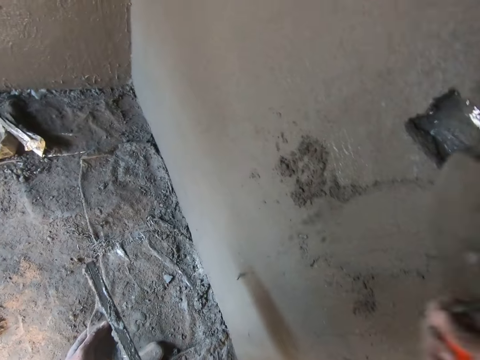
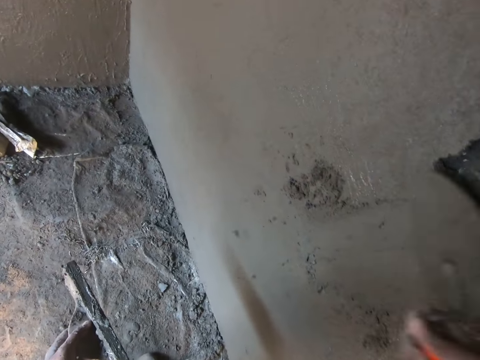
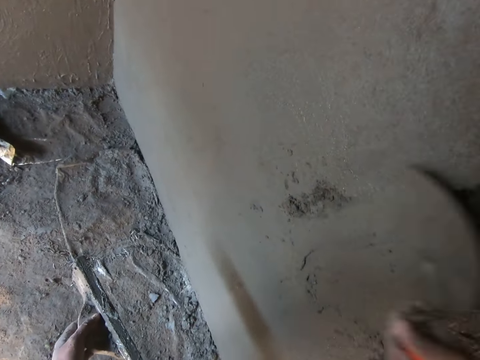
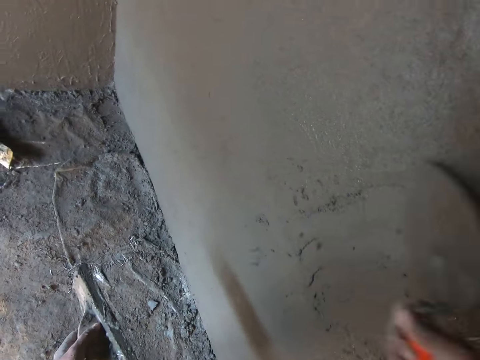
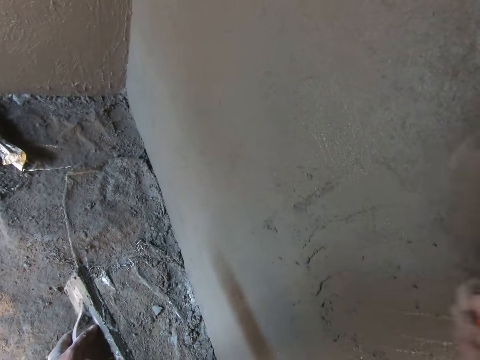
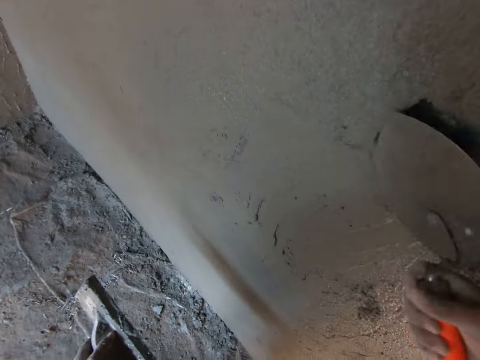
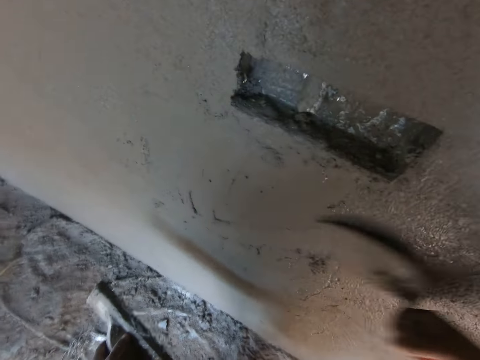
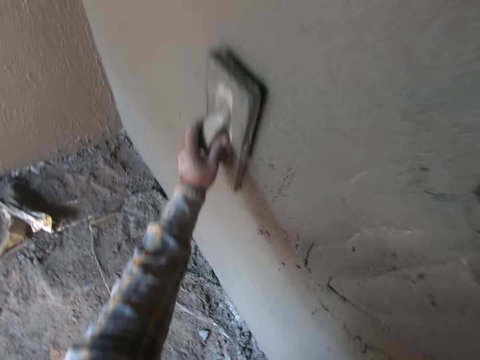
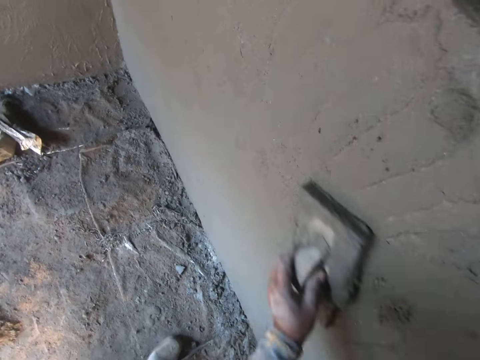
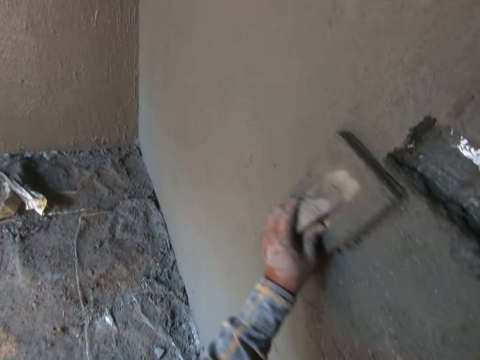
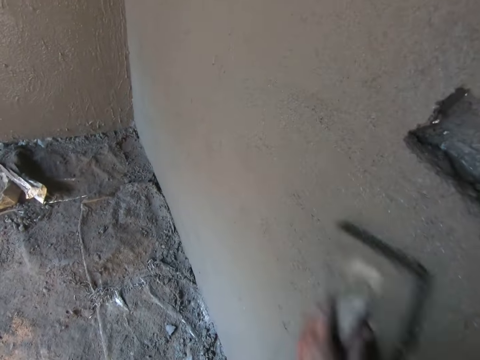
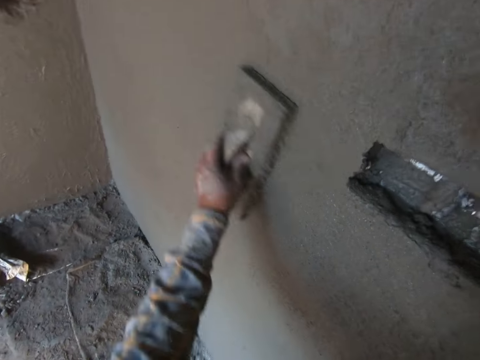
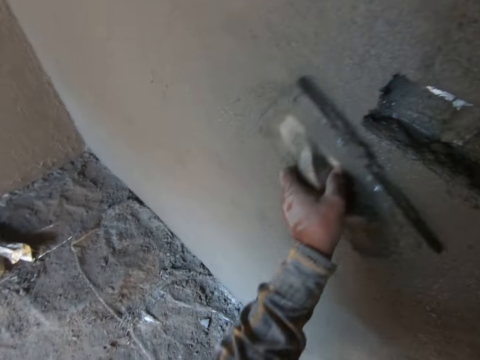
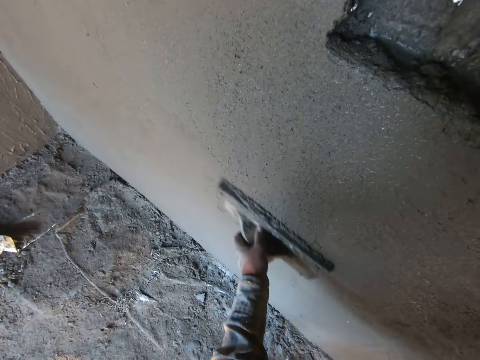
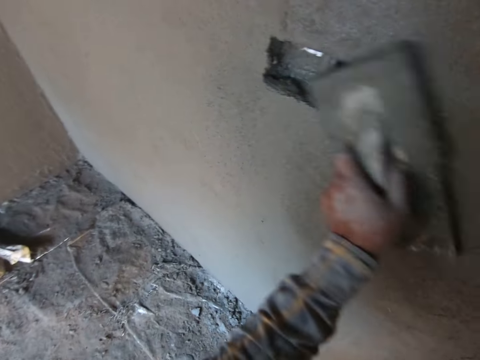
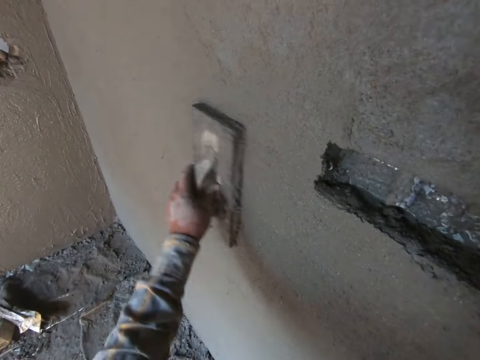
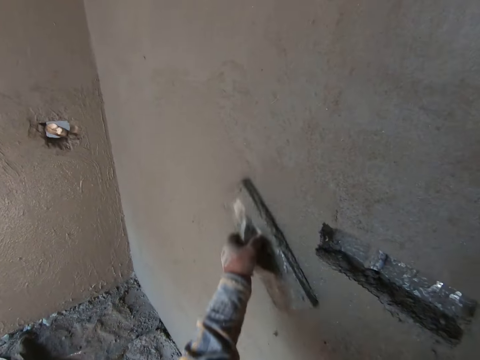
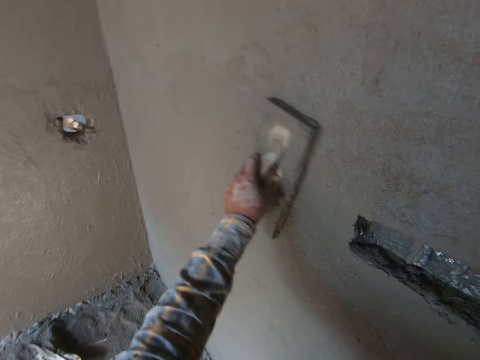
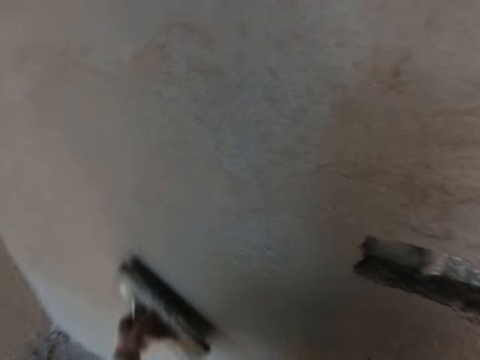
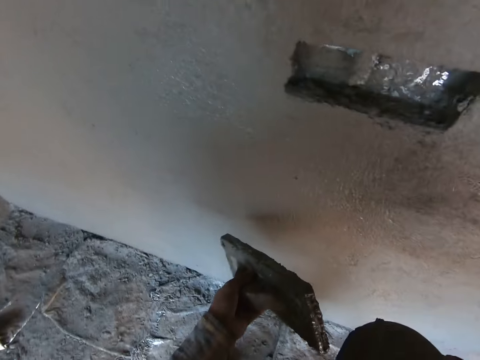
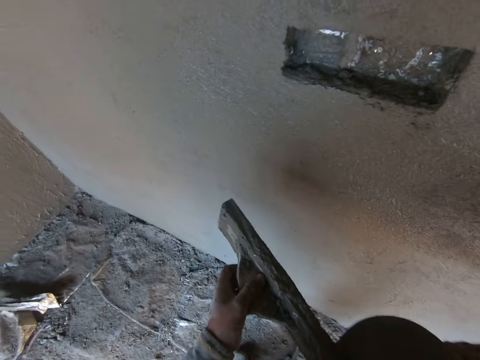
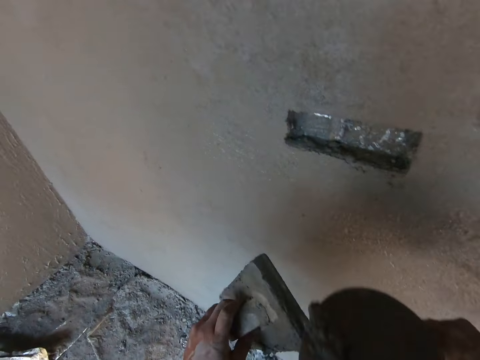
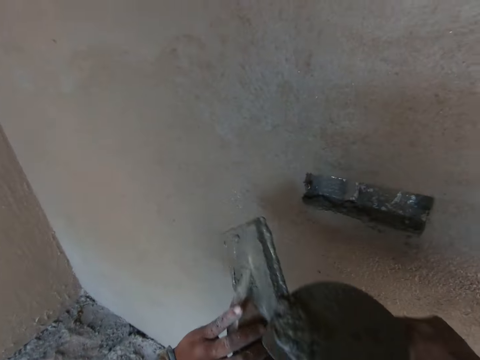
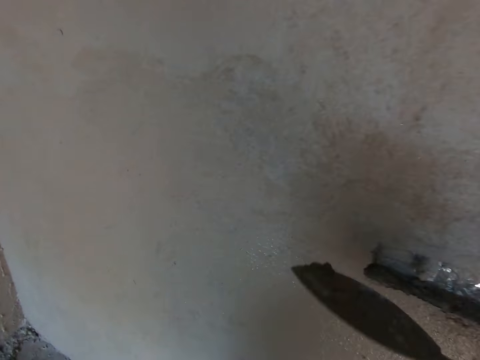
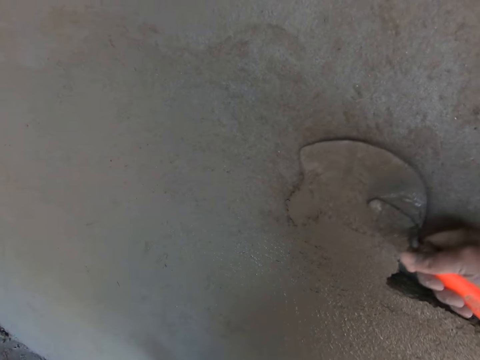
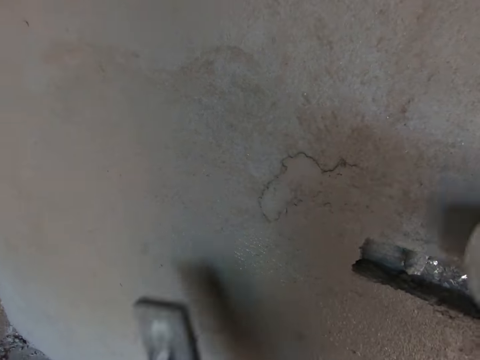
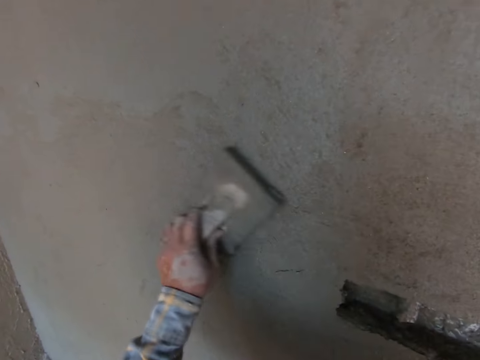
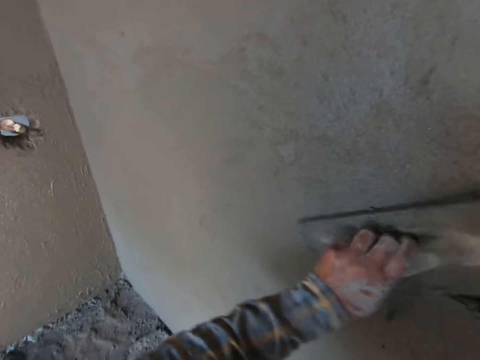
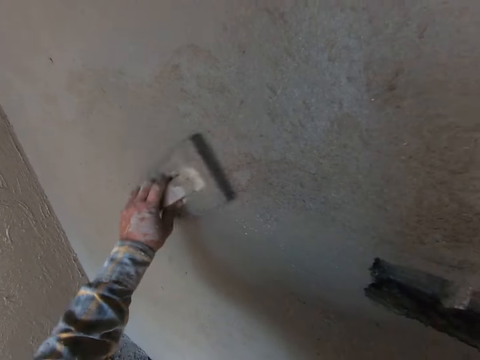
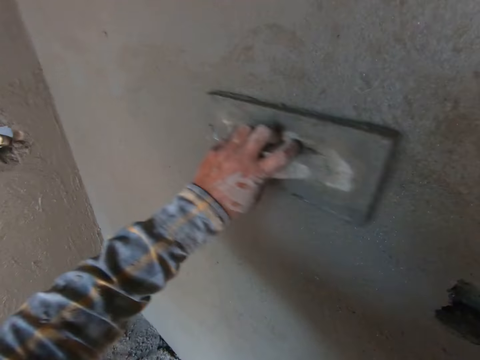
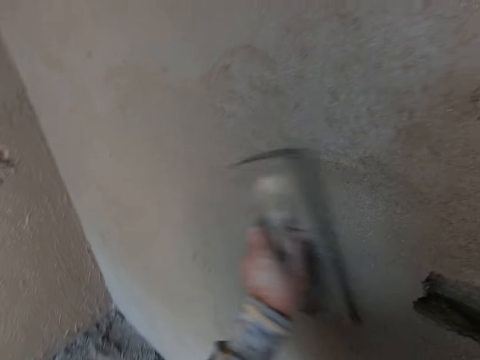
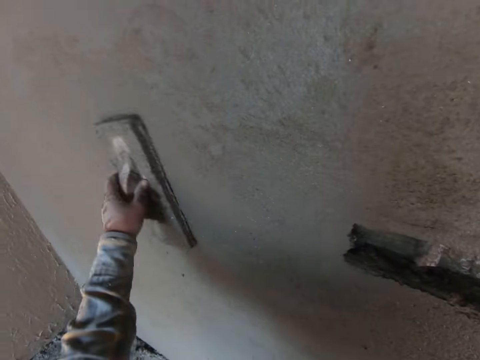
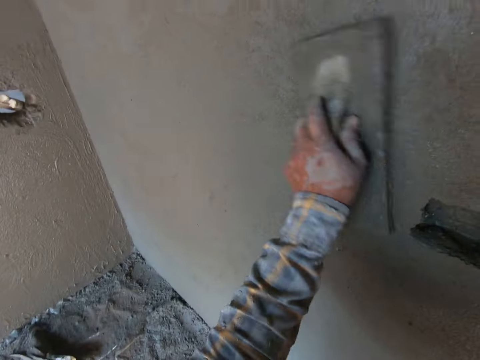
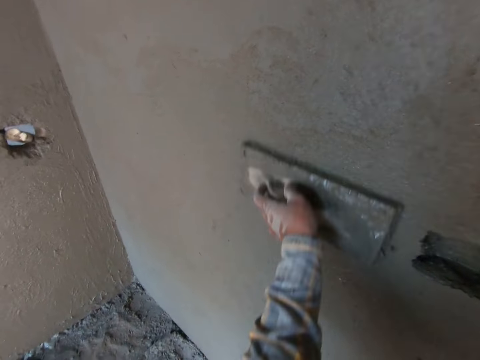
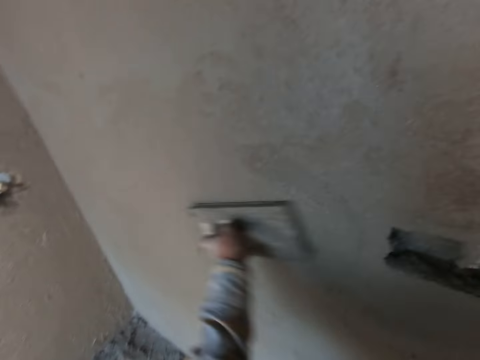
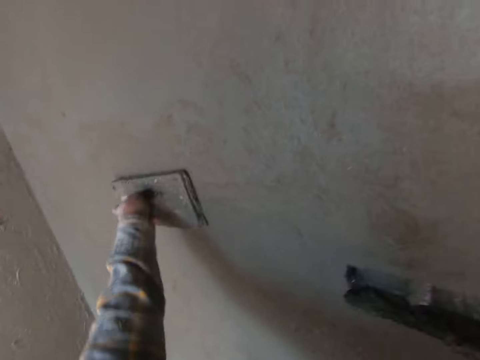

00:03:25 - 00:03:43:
The camera wearer plasters the wall. They smoothen the wall with the wooden float. They scrape some mortar off the wooden float. They paste mortar on the wall with the trowel. They smoothen the wall with the wooden float. They plaster the wall.

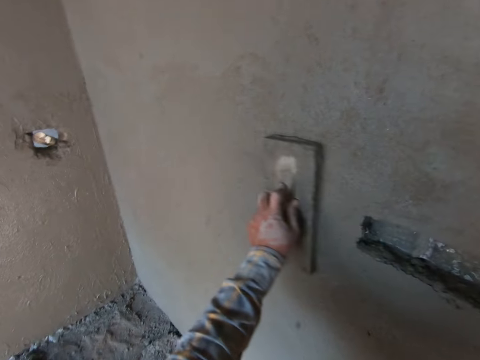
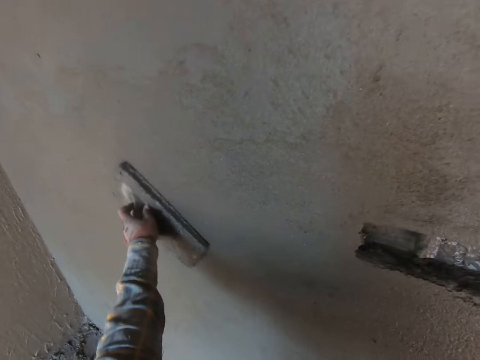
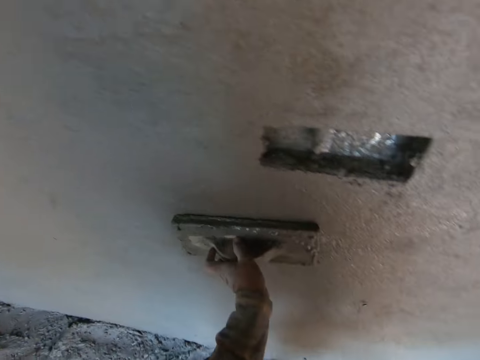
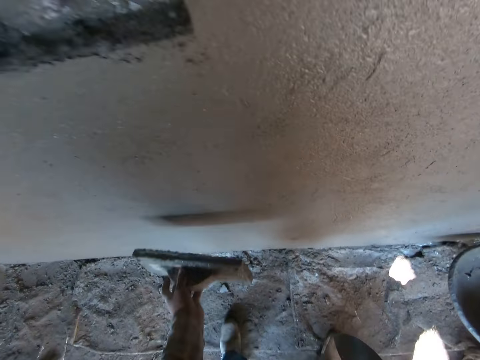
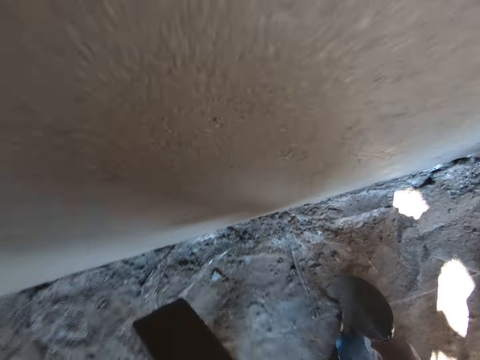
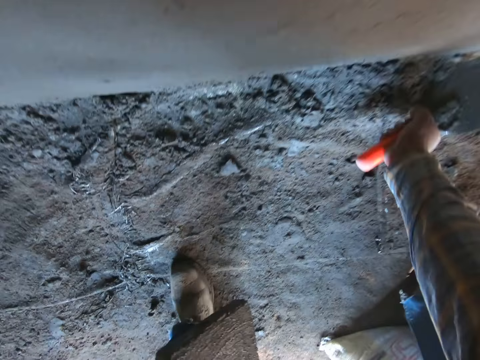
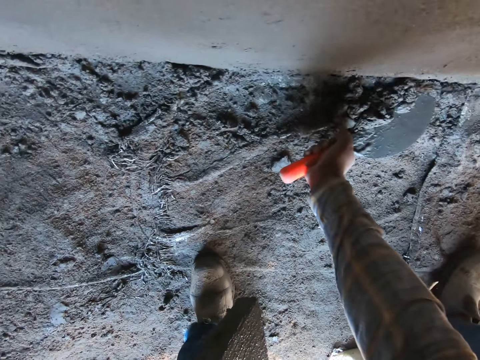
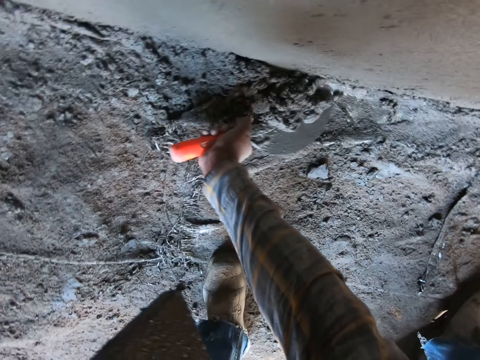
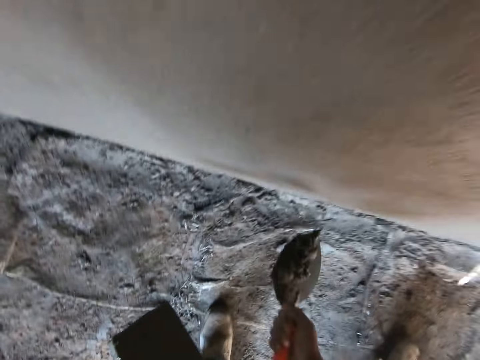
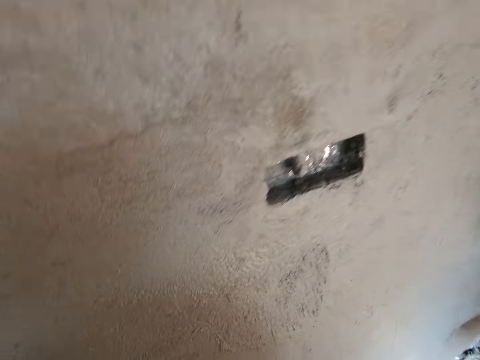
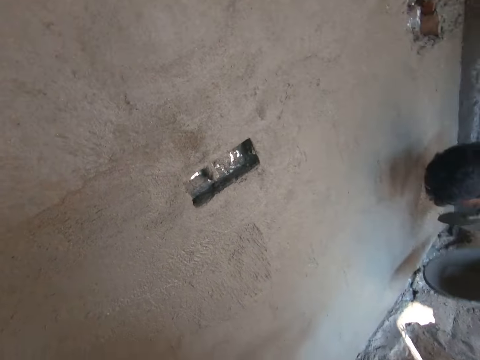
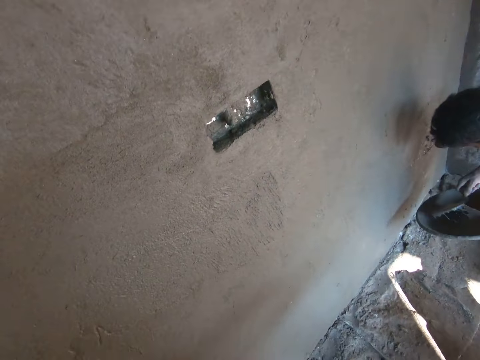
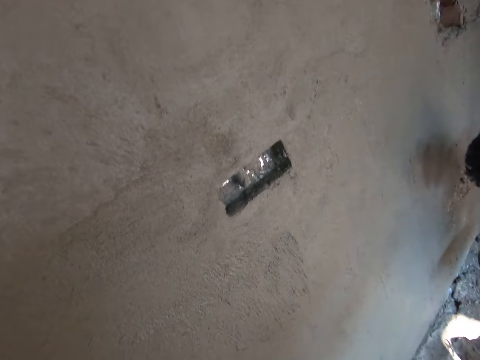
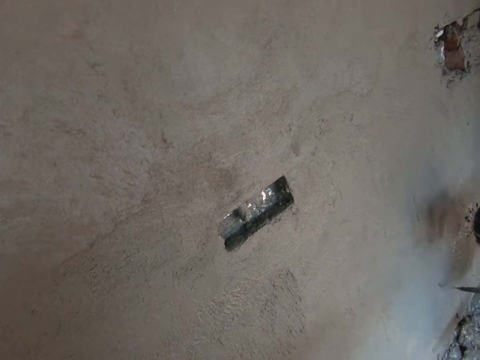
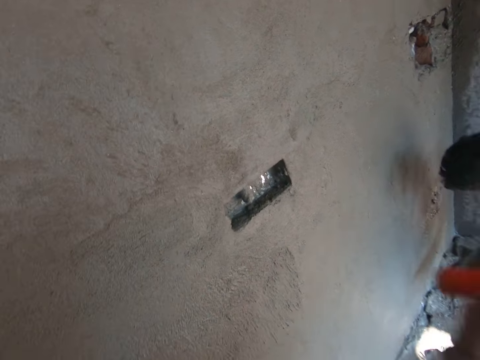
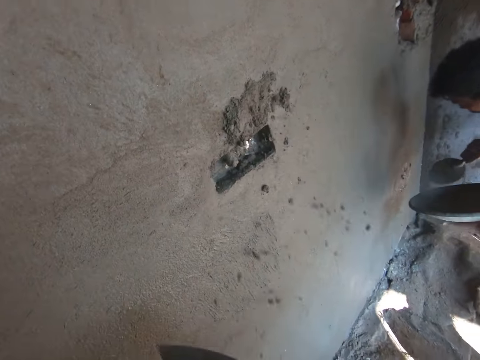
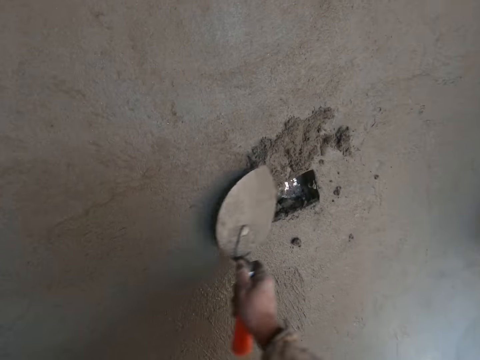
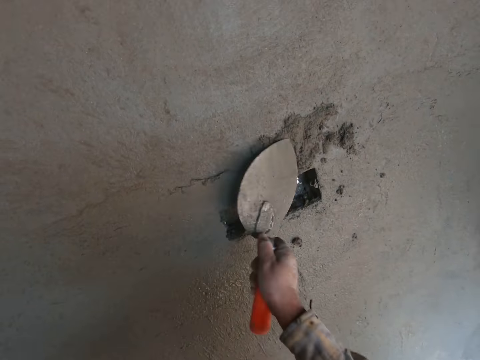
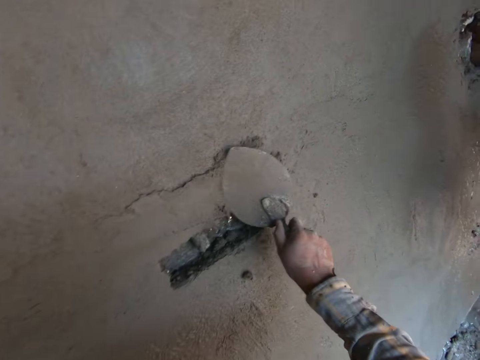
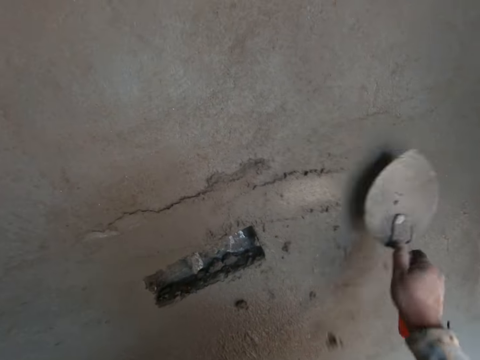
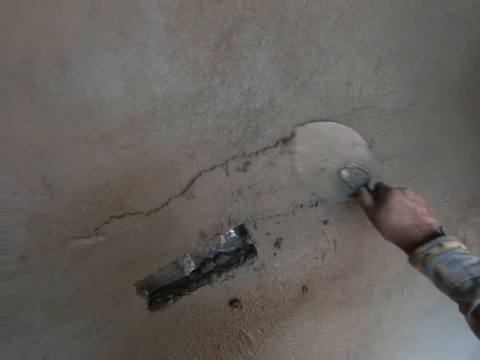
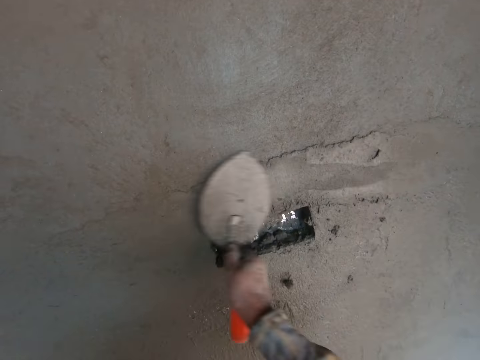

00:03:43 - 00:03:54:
The camera wearer scoops mortar or cement from the floor with a trowel. A man puts the cement on the wall. The camera wearer pastes the mortar on the wall with the trowel. They plaster the wall.
